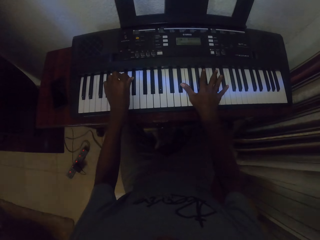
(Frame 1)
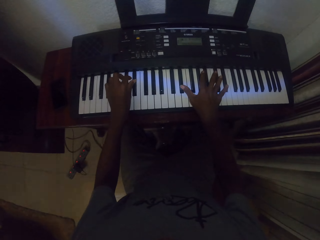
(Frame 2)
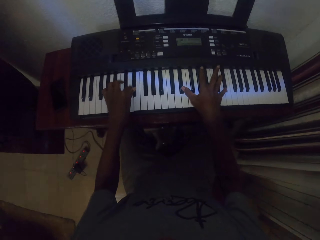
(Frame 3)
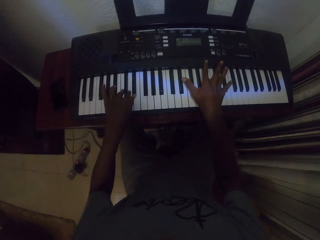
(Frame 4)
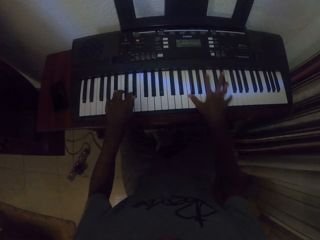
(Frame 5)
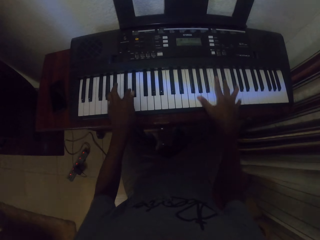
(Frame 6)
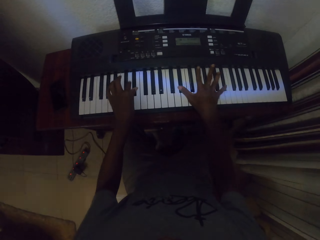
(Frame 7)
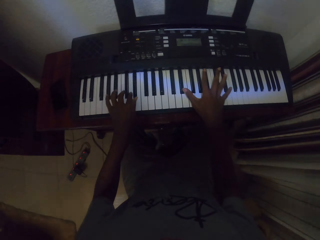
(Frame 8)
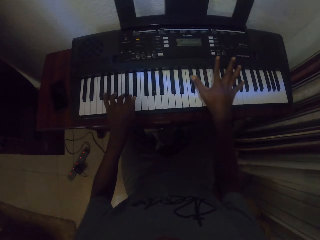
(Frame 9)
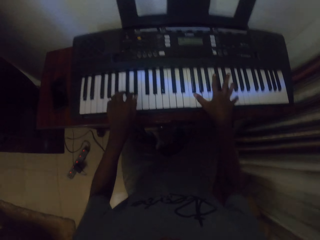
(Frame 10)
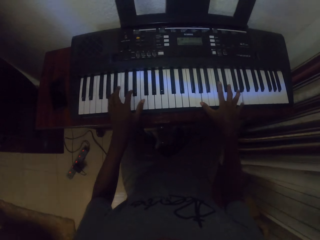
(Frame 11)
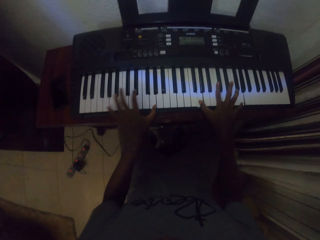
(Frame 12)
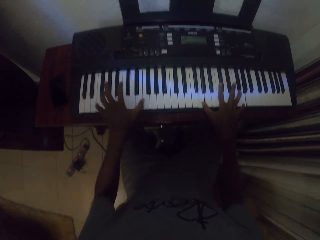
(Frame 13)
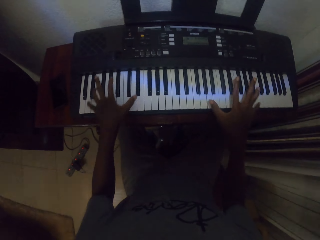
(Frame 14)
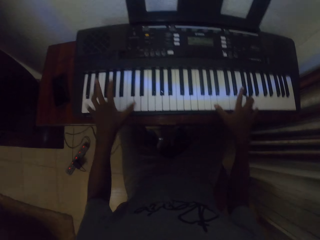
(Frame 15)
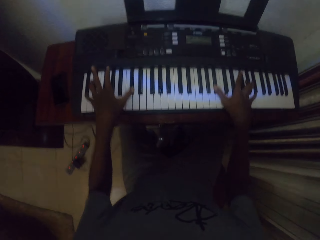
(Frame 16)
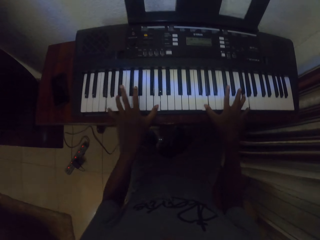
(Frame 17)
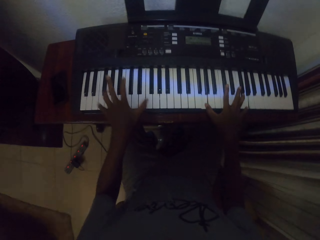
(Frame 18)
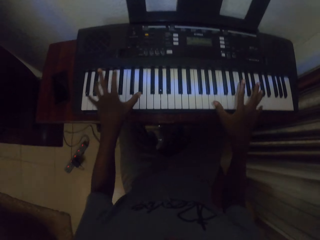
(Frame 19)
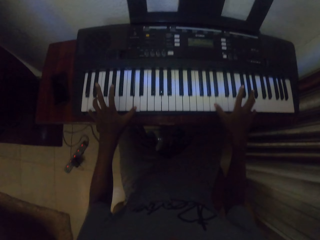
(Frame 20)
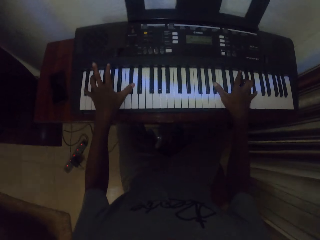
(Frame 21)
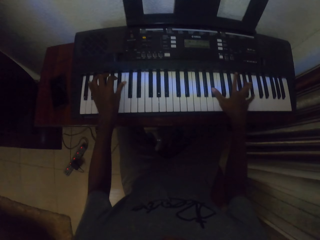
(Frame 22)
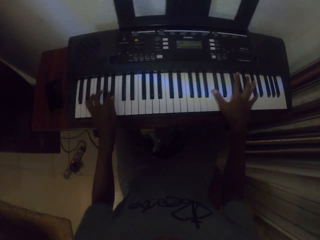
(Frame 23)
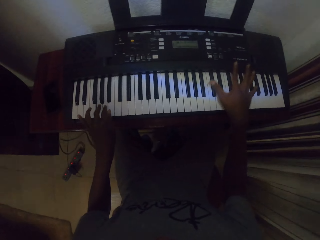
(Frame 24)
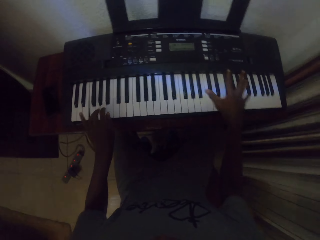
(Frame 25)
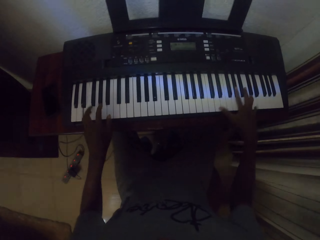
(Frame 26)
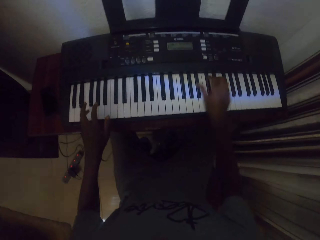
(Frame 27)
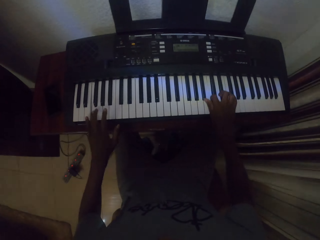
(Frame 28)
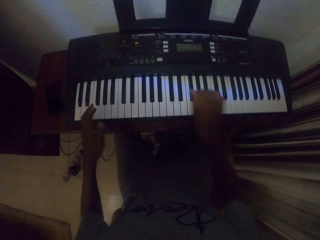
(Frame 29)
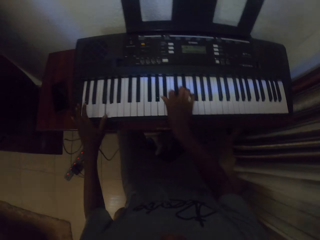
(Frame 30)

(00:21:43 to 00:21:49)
The camera wearer plays the piano.

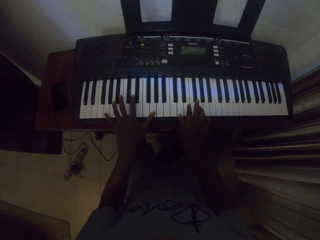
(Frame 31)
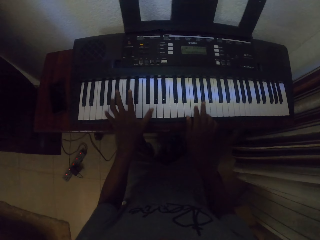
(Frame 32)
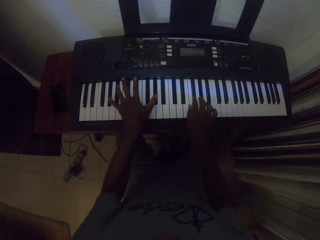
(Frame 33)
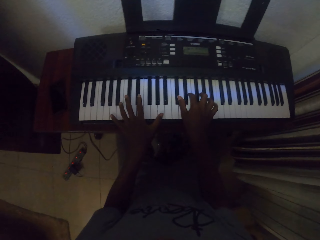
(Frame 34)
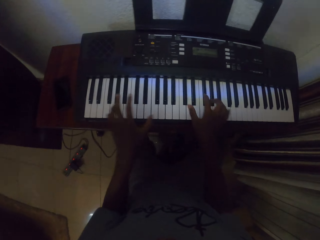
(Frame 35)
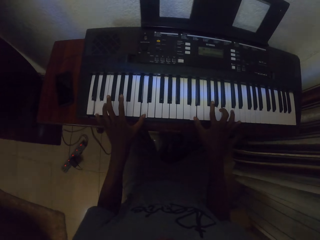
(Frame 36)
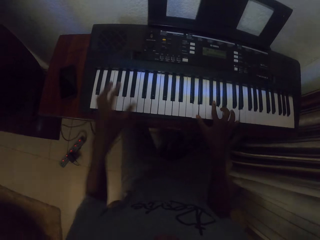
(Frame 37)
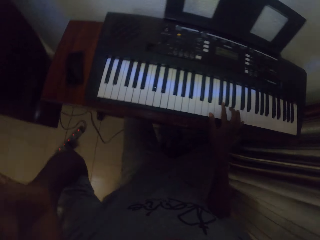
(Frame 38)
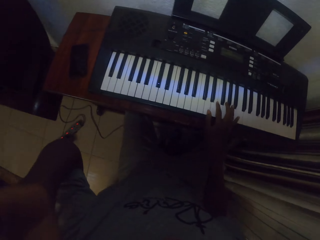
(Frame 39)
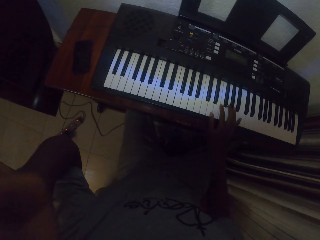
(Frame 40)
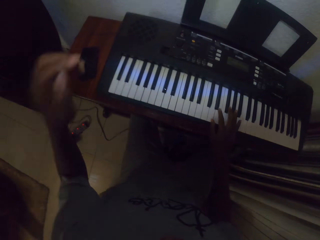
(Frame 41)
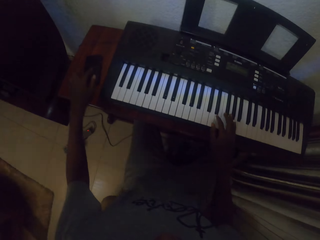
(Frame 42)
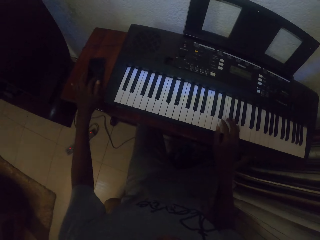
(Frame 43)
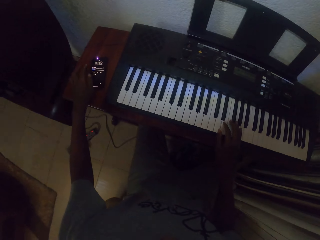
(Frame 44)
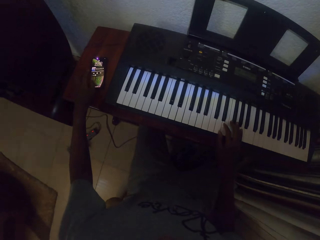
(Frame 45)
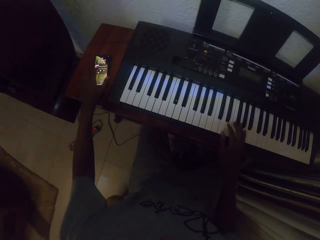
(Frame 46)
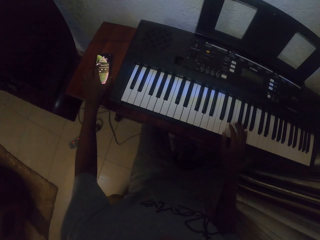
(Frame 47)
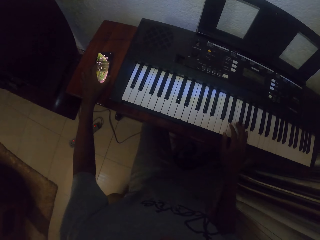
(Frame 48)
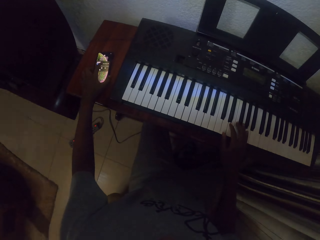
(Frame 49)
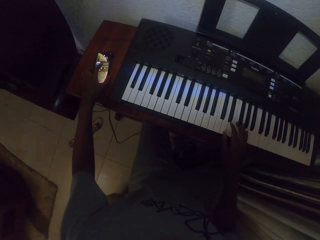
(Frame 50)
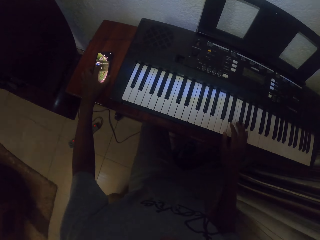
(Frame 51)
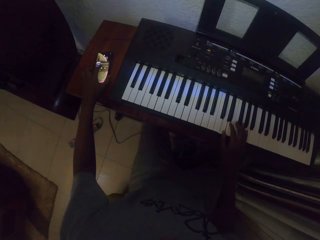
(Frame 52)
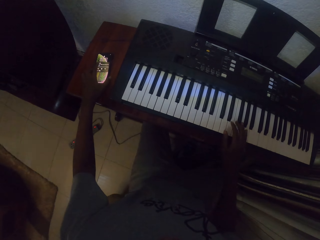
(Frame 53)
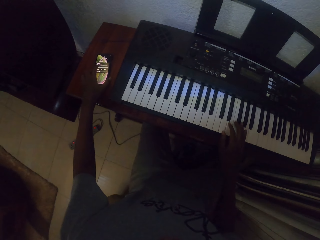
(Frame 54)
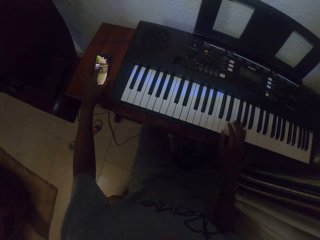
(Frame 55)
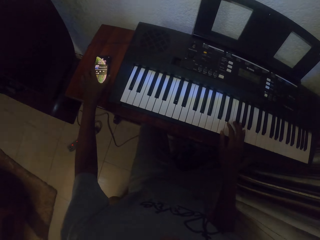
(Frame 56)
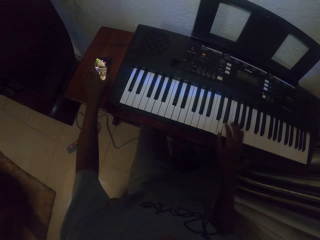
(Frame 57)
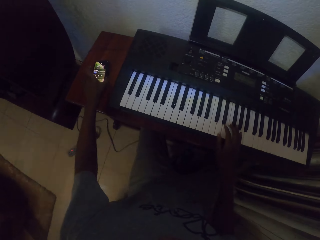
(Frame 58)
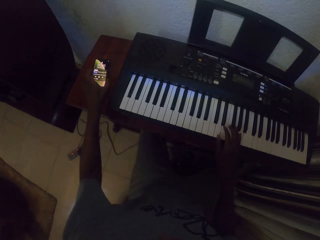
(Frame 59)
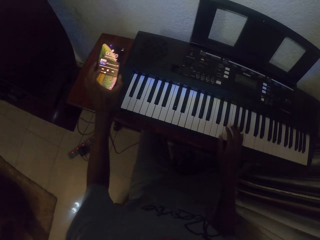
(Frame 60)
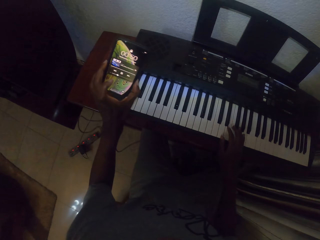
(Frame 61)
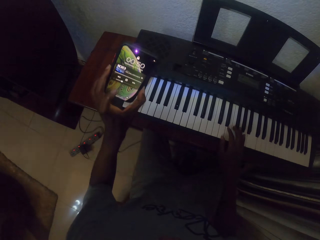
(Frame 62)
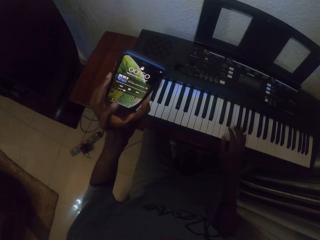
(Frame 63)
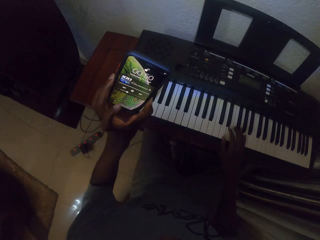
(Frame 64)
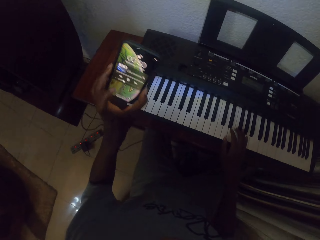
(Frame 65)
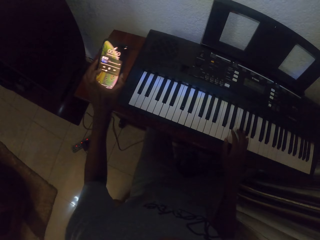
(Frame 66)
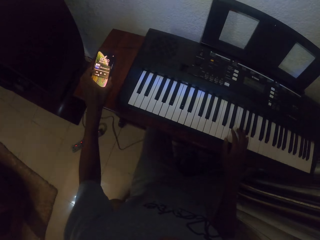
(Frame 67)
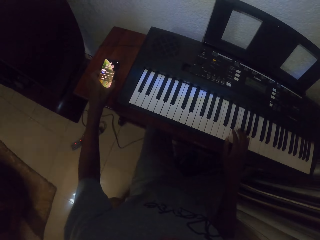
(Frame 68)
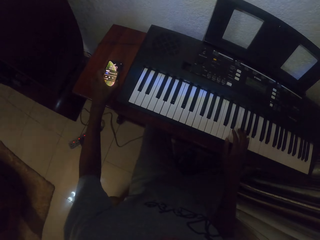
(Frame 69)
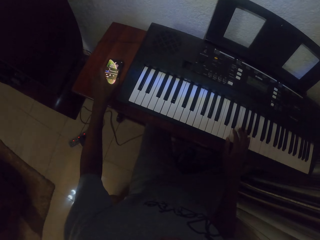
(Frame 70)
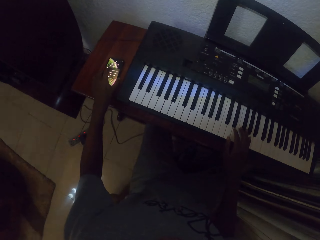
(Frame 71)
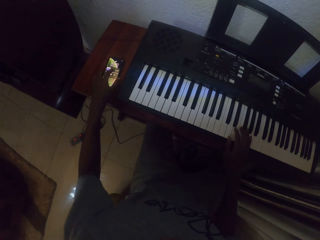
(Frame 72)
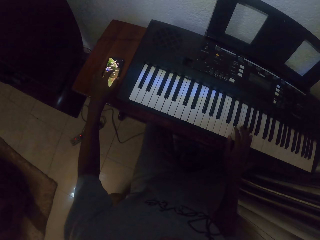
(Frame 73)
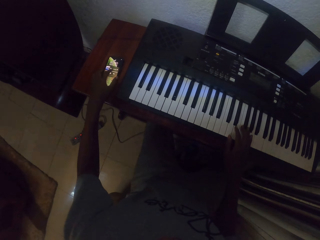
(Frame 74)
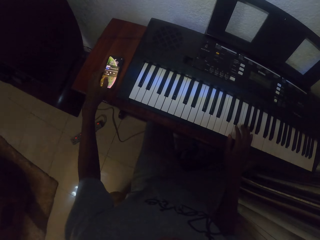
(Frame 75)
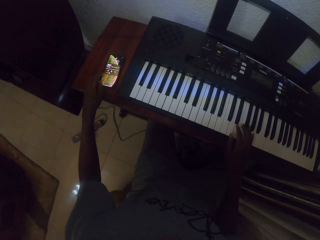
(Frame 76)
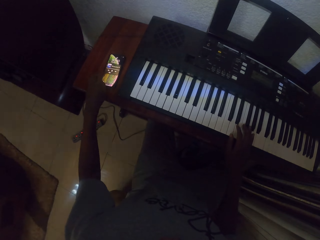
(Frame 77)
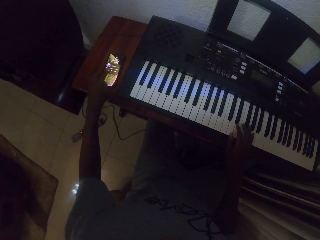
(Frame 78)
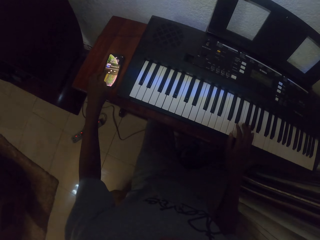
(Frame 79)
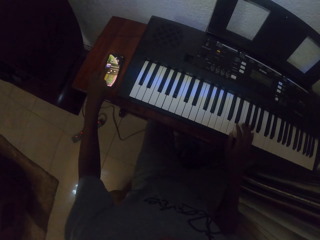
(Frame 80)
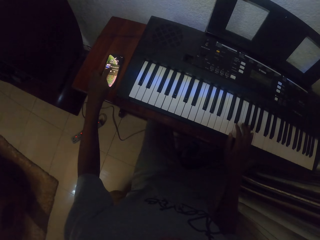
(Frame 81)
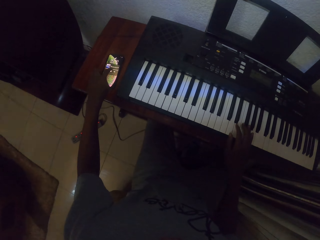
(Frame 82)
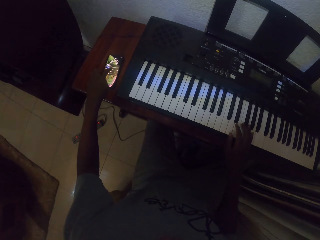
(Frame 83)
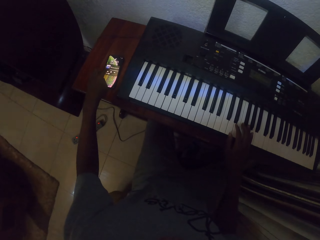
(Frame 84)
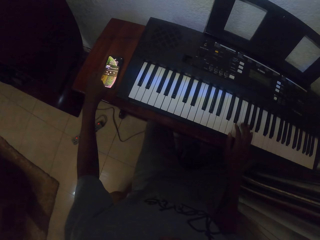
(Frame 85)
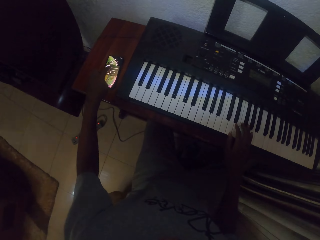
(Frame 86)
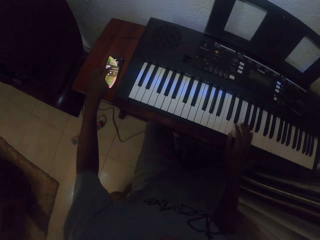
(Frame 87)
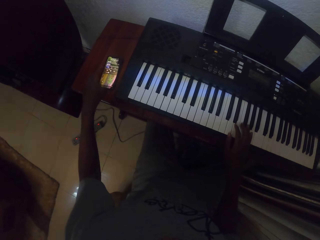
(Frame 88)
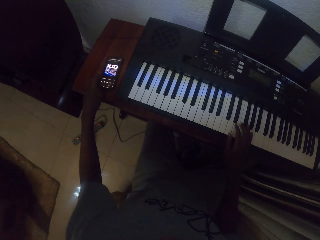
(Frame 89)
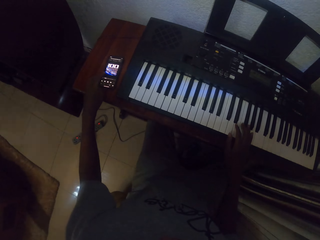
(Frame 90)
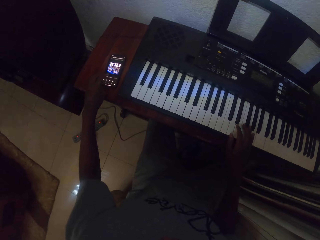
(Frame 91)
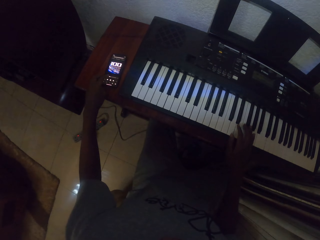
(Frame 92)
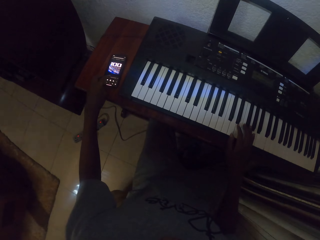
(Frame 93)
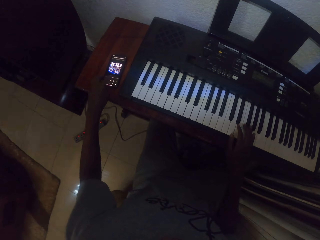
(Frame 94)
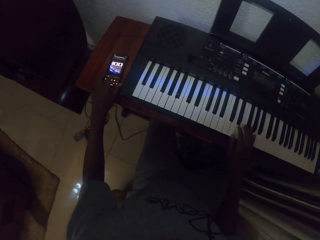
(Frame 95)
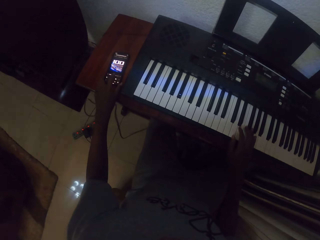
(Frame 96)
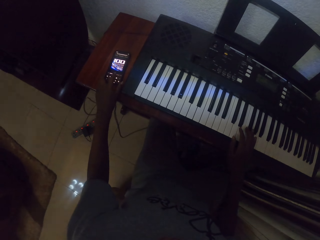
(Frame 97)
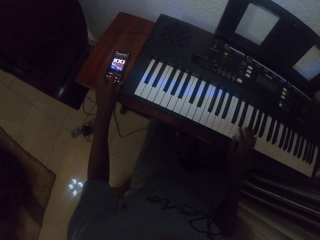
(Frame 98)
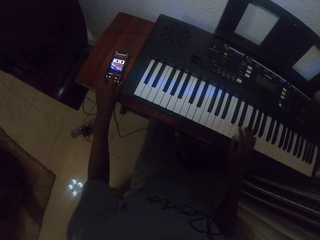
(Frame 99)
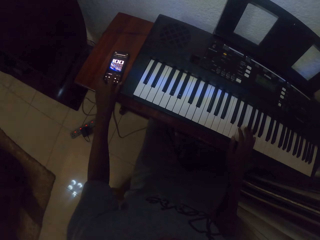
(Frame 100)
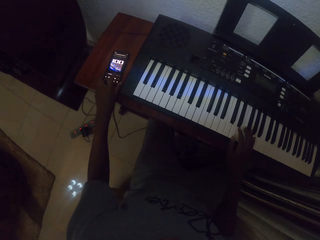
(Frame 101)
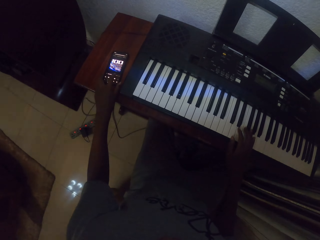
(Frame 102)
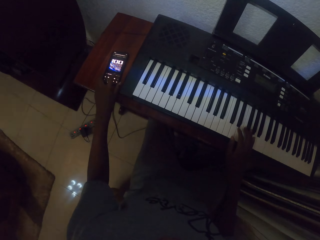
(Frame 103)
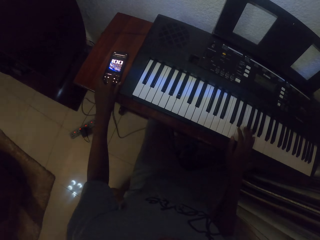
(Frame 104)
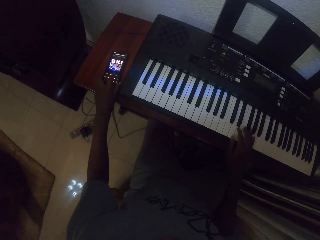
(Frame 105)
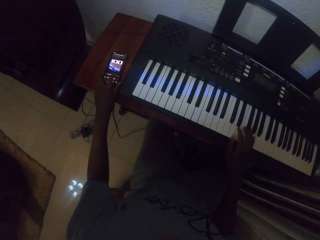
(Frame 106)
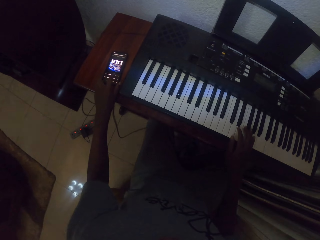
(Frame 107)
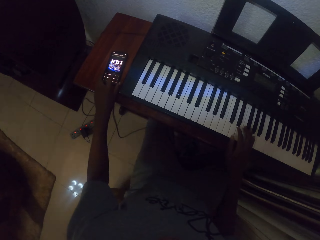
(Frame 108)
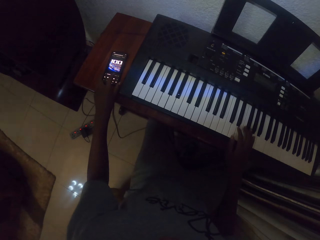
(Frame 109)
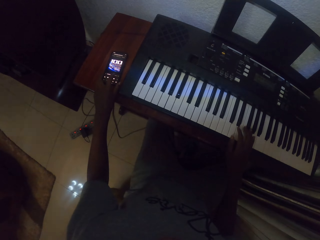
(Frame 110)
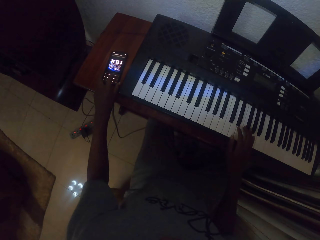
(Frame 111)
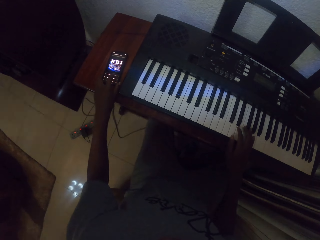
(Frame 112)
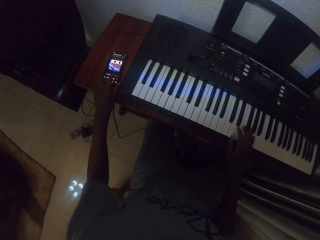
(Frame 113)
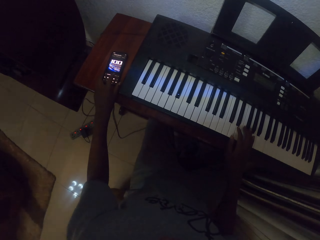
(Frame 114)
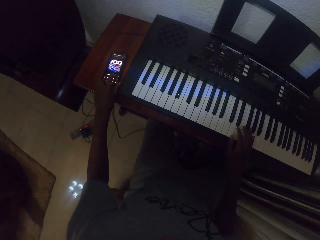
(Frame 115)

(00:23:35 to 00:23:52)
The camera wearer raises the left hand and drops the left hand. He holds his head. He touches a phone. He browses the phone. He picks up the phone from the table. He puts the phone on the table. He browses the phone.
